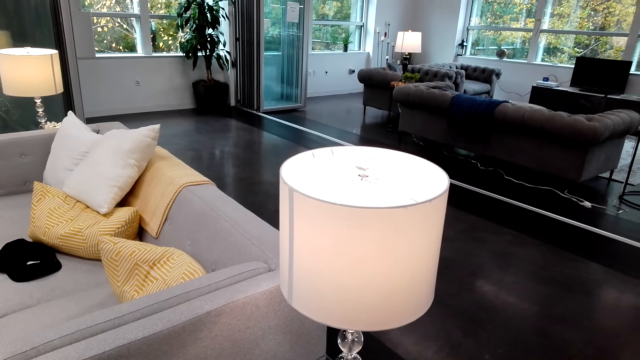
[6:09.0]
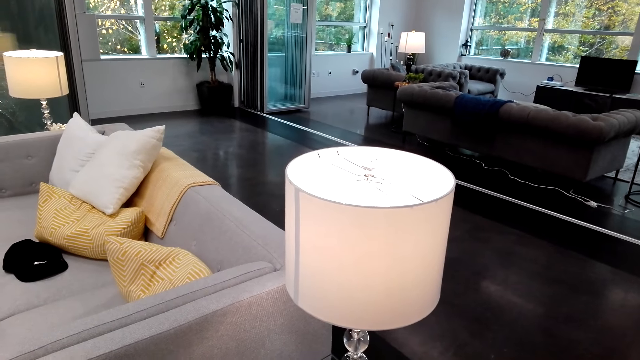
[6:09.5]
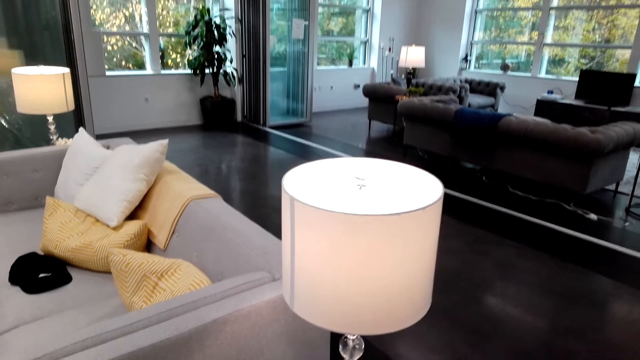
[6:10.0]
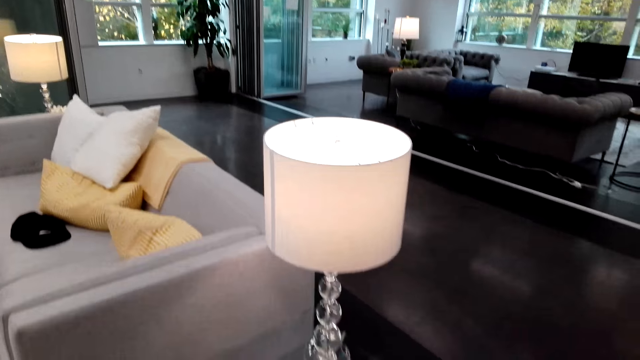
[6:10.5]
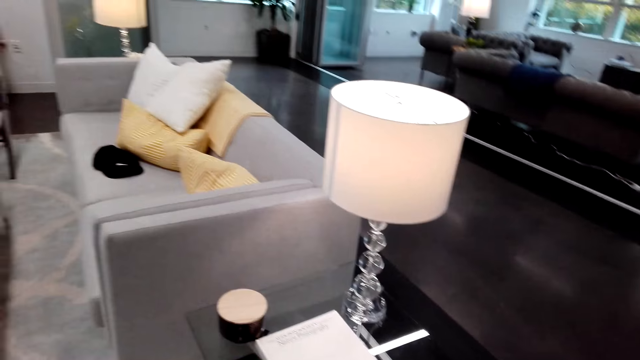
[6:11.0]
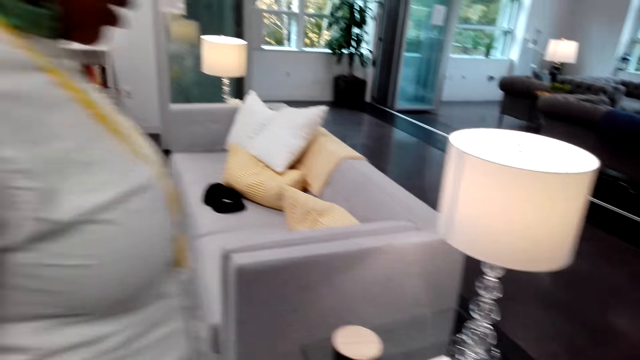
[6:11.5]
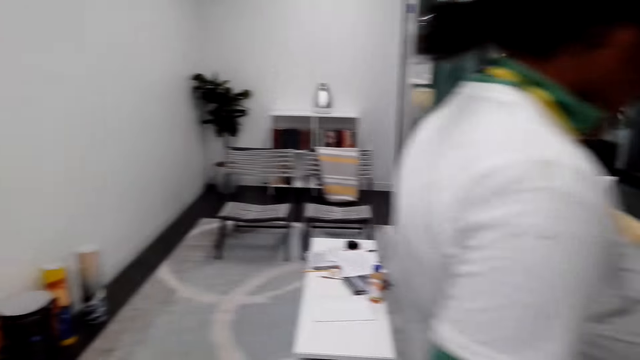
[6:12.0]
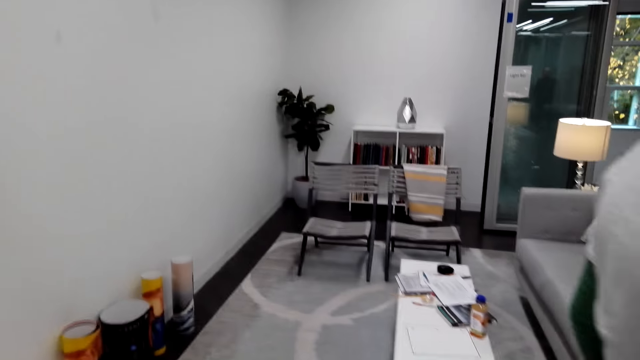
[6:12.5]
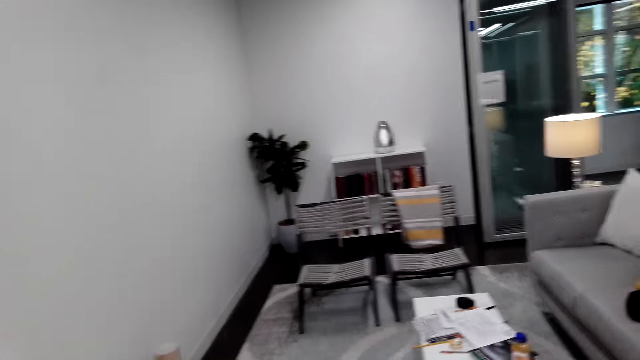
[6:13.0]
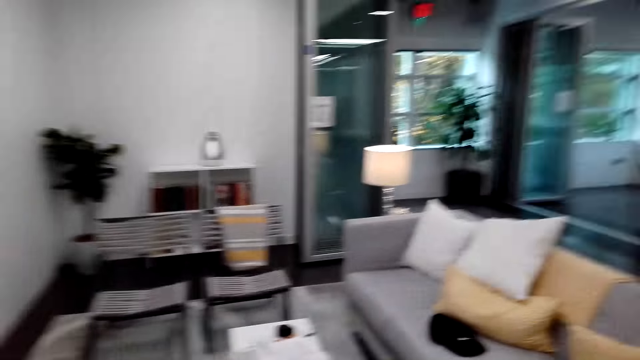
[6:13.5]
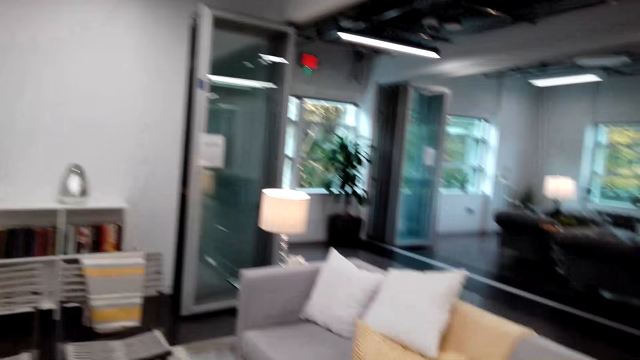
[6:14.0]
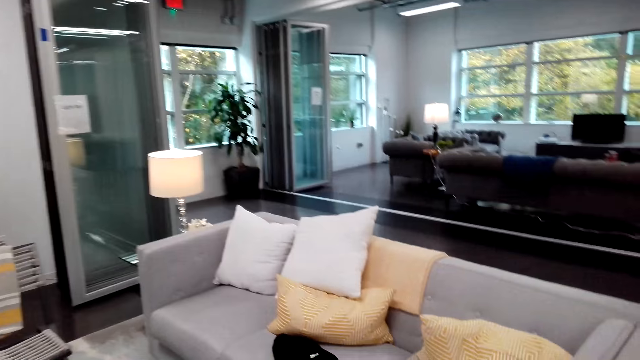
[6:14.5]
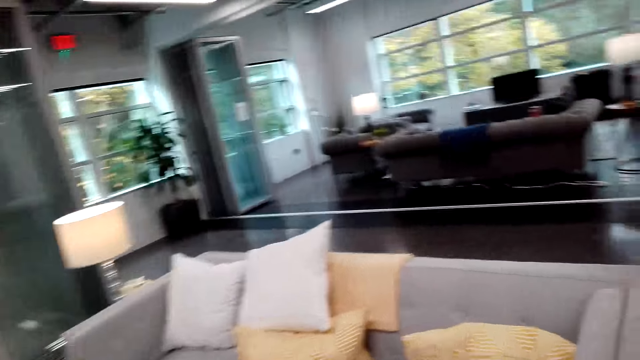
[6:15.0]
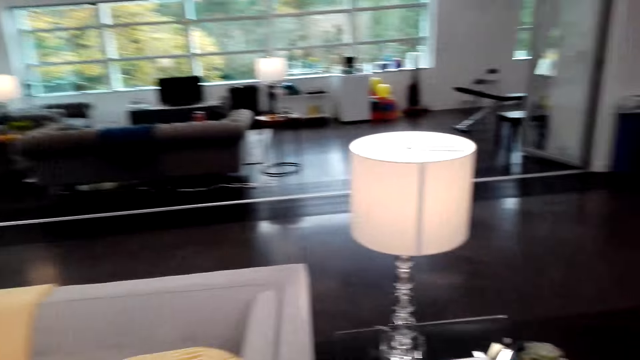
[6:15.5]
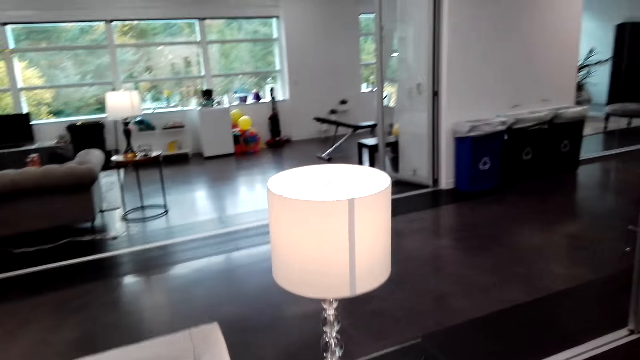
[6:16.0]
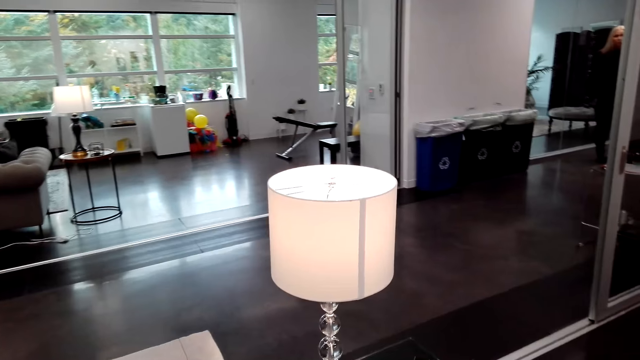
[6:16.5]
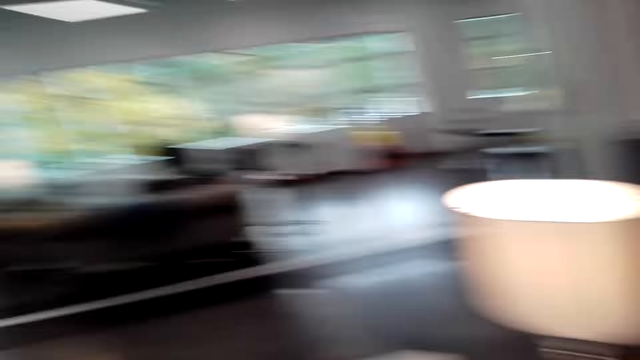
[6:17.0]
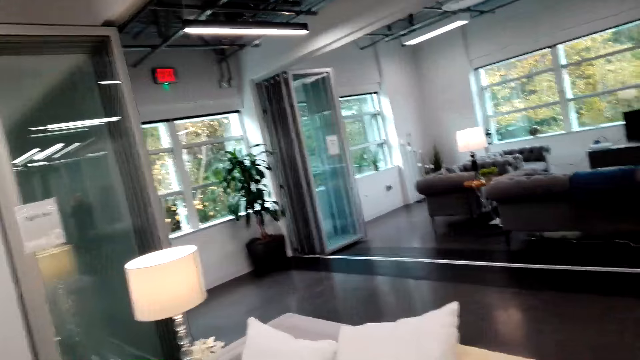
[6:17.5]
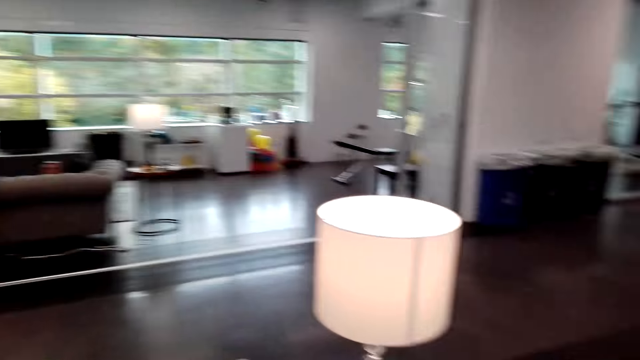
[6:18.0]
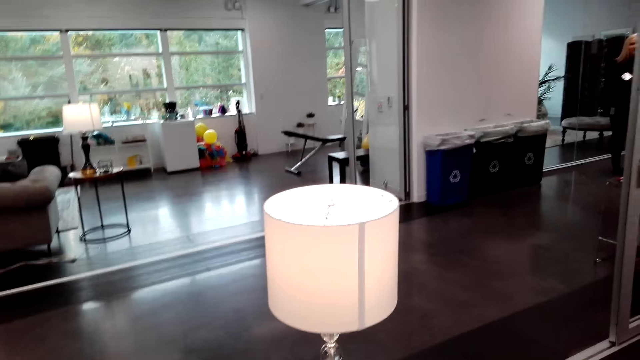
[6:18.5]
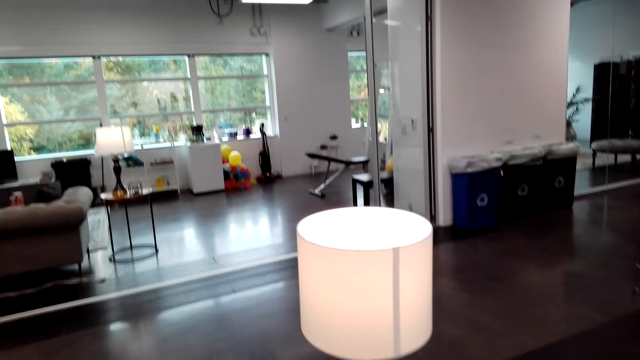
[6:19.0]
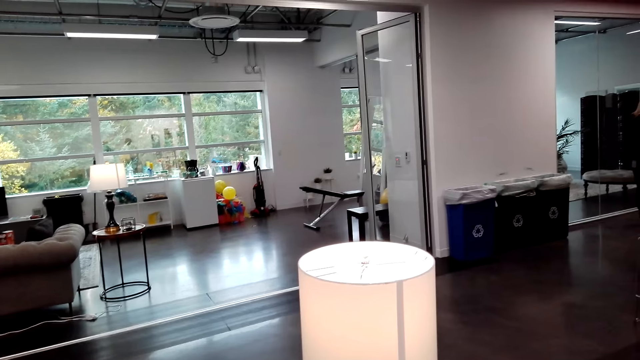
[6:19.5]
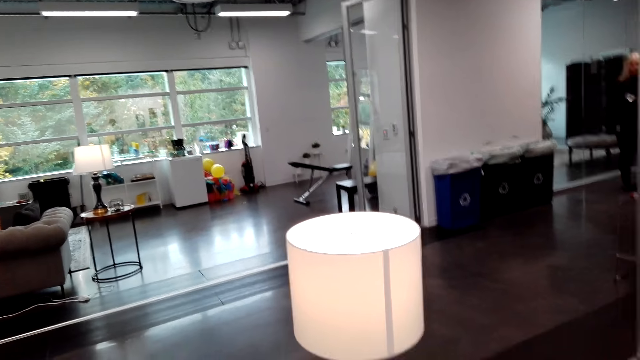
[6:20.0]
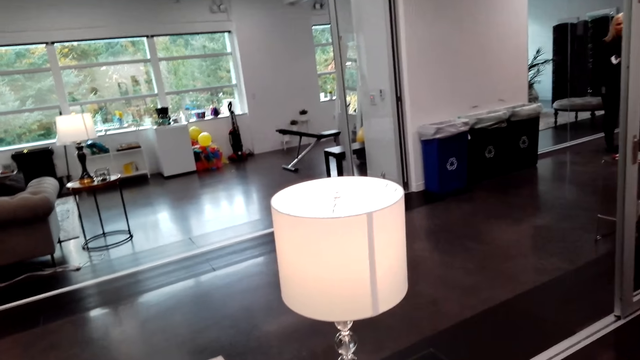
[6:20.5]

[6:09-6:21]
A woman walks past the camera wearer. The camera wearer walks around the room. They interact with the woman.

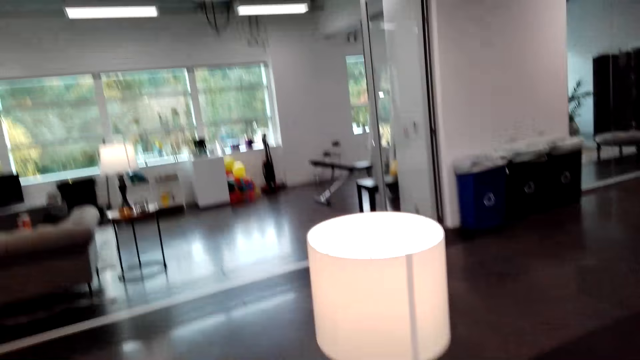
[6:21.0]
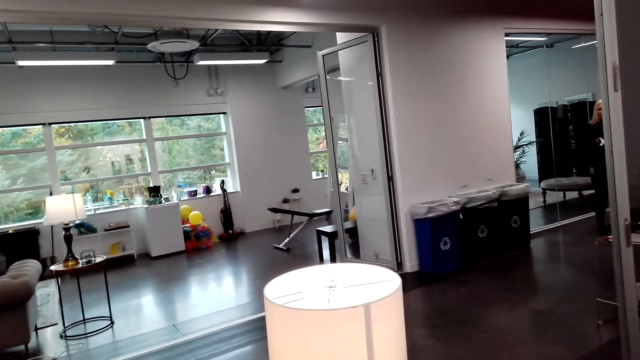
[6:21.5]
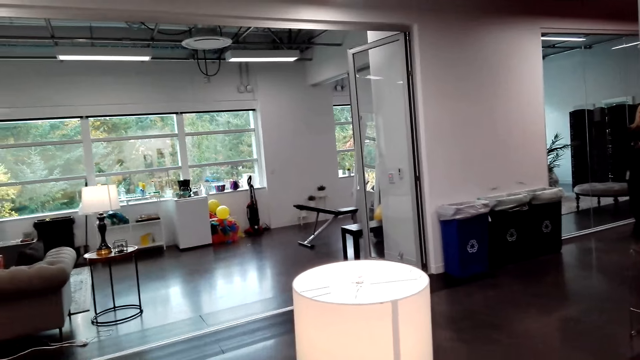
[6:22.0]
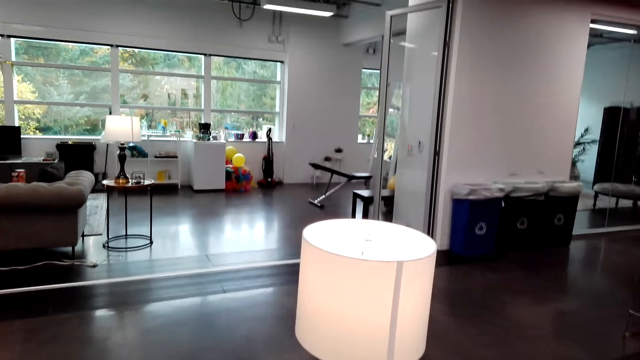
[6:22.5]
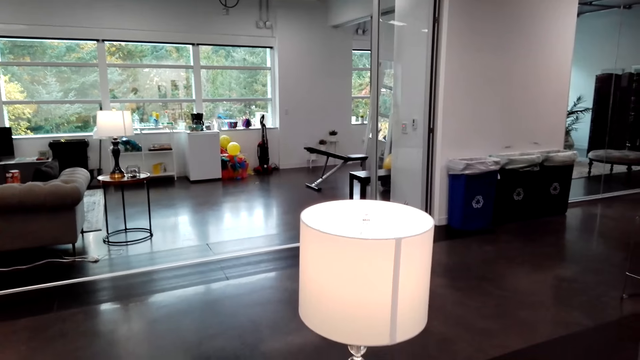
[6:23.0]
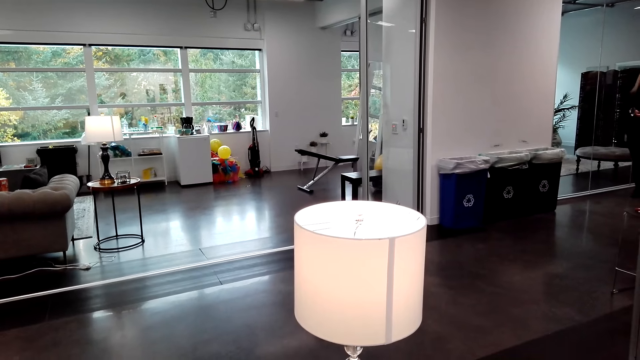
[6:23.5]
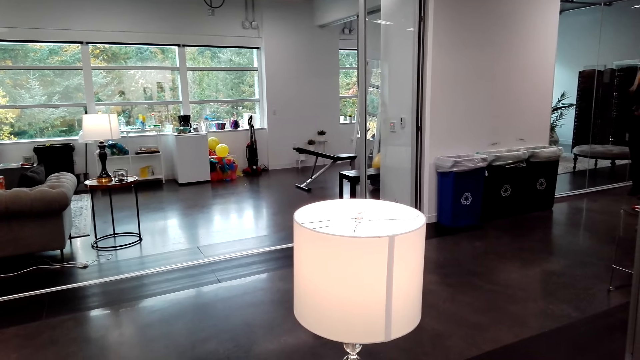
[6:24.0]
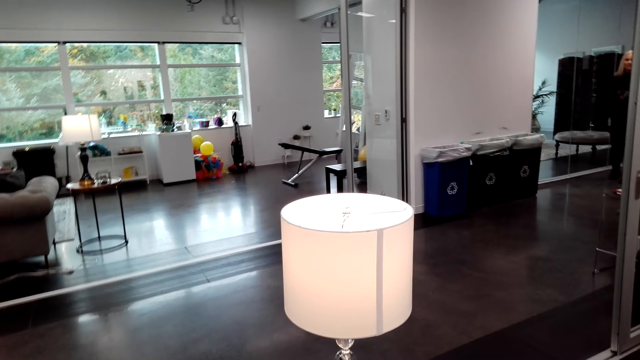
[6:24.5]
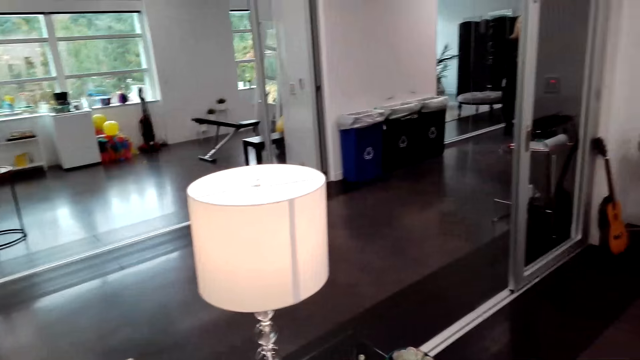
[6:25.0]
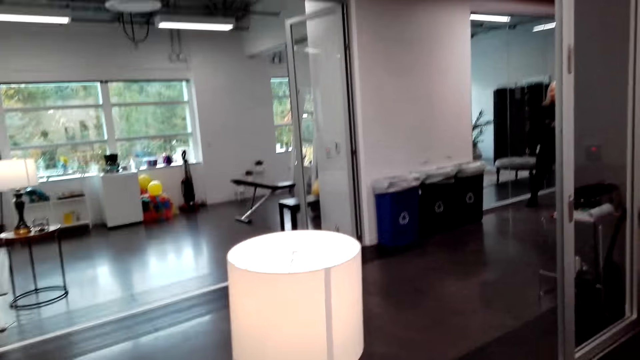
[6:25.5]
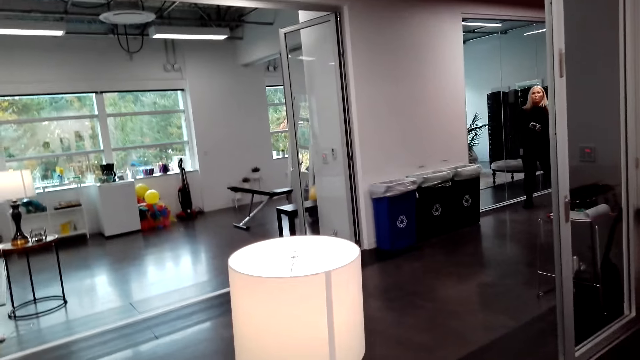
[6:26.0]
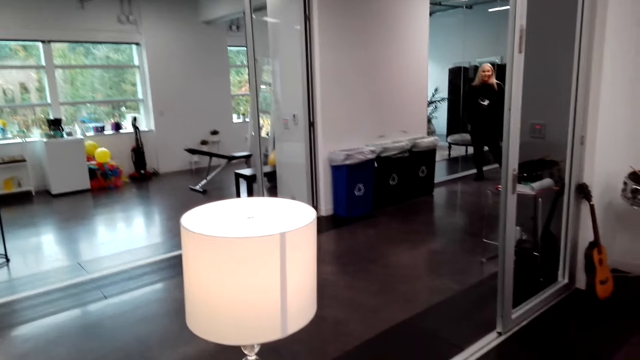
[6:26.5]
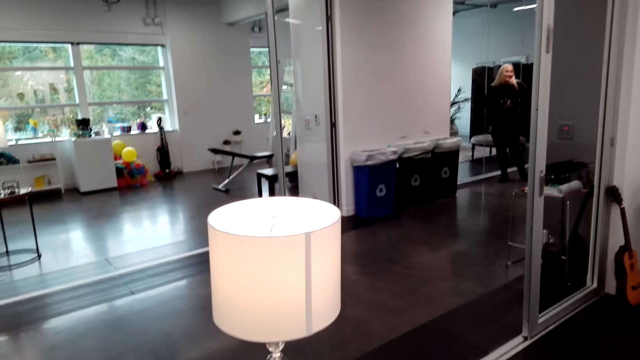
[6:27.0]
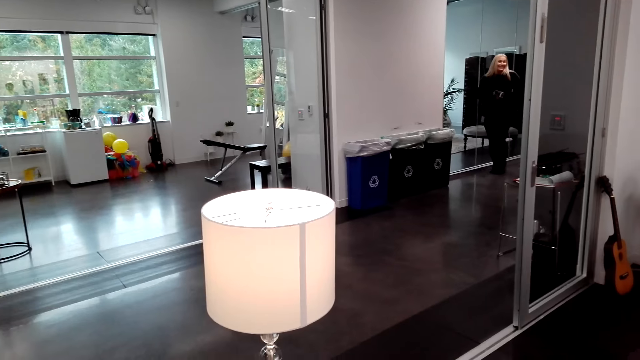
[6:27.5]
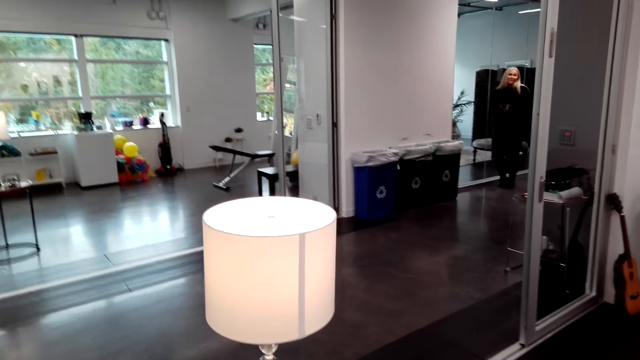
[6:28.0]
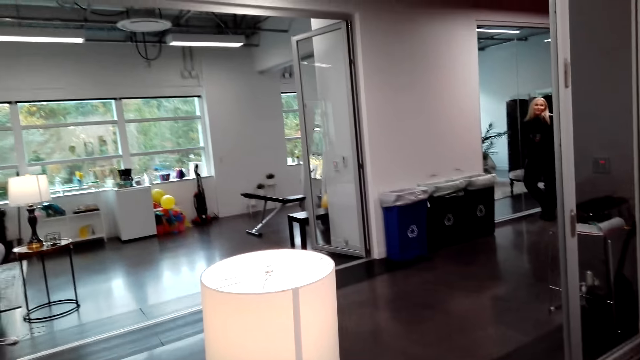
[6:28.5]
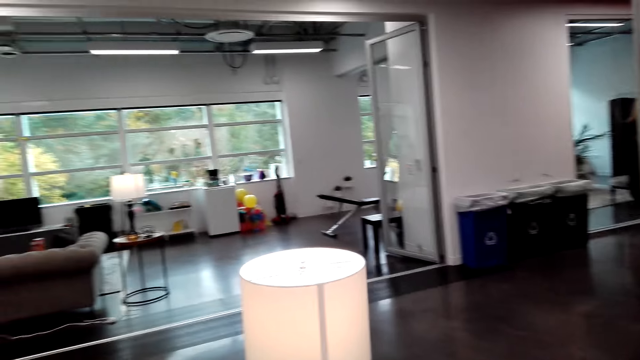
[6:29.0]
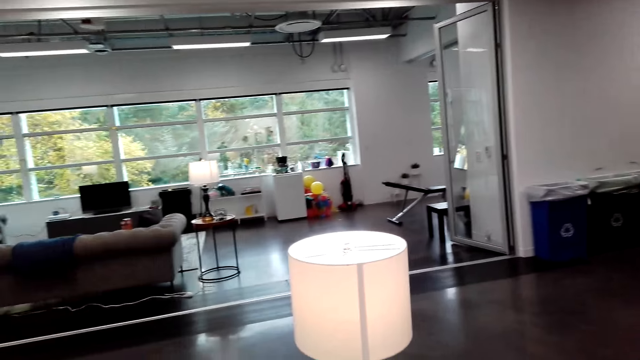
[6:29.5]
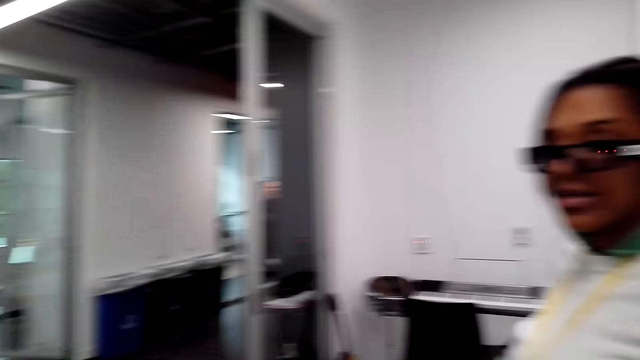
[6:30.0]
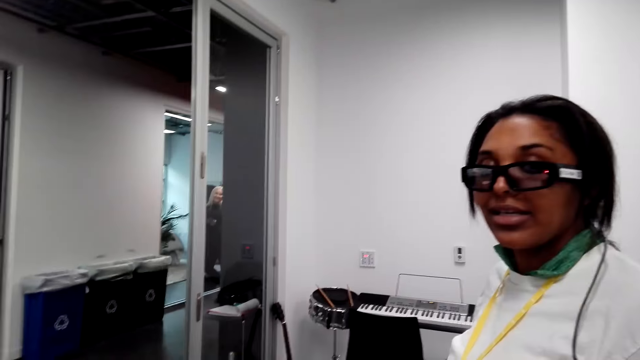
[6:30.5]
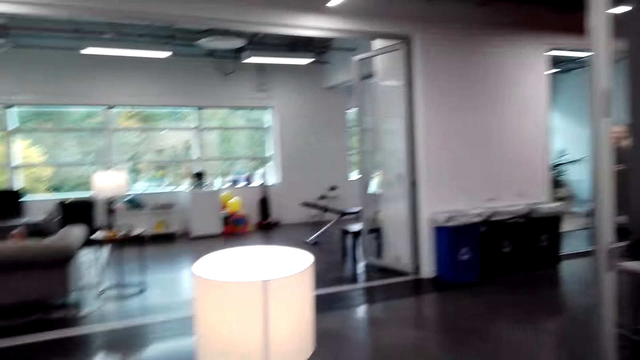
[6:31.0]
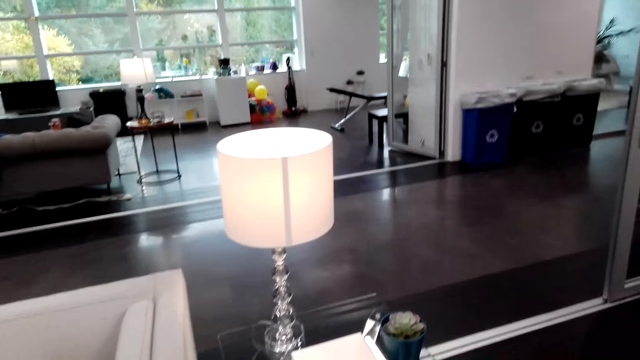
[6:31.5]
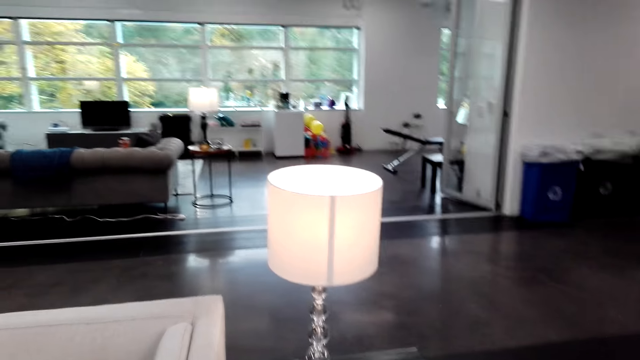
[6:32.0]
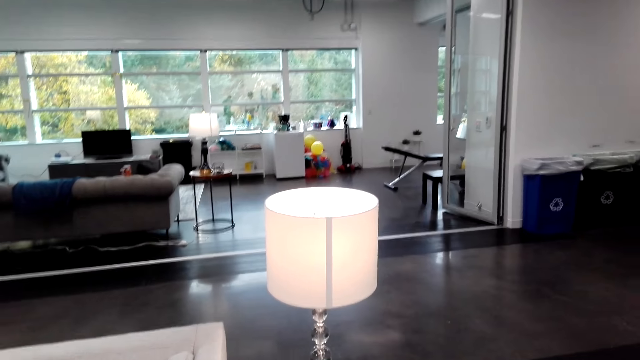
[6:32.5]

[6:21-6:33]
A woman stands on the corridor. The camera wearer interacts with another woman.
